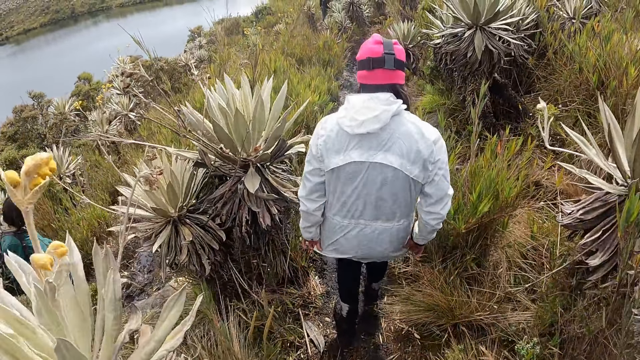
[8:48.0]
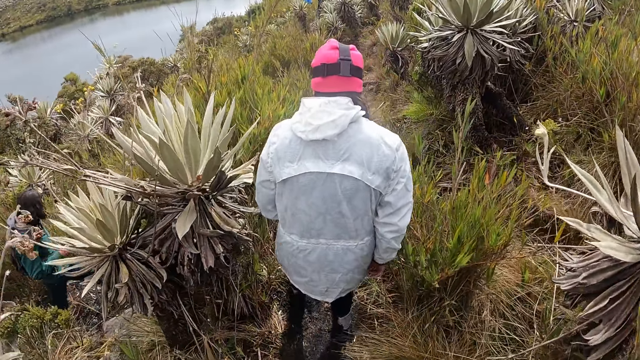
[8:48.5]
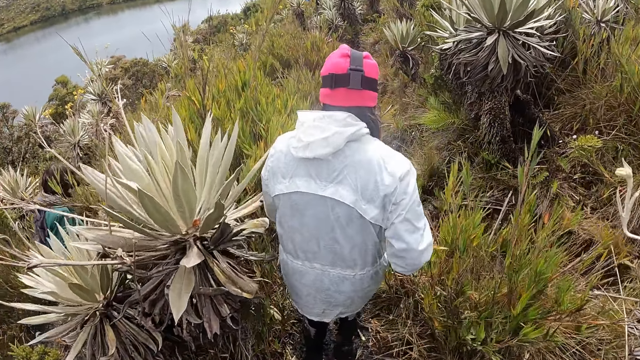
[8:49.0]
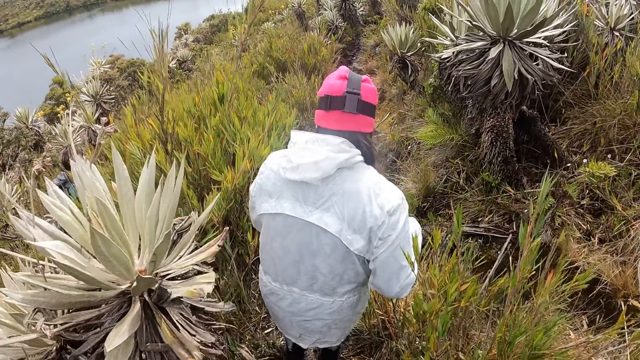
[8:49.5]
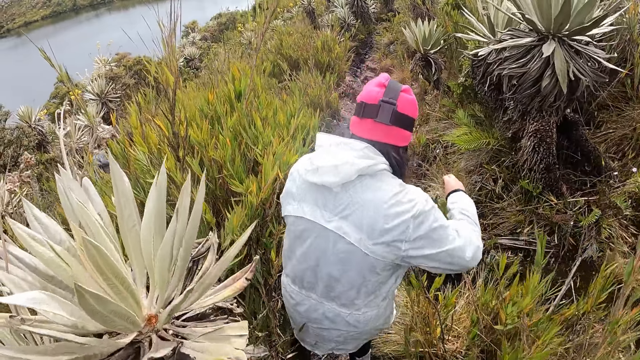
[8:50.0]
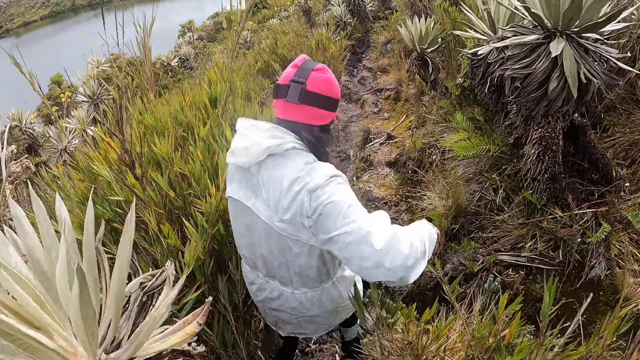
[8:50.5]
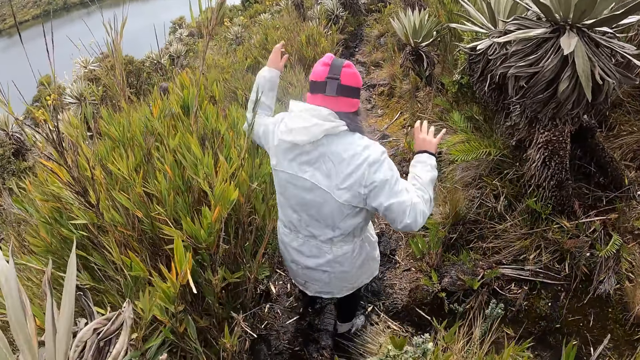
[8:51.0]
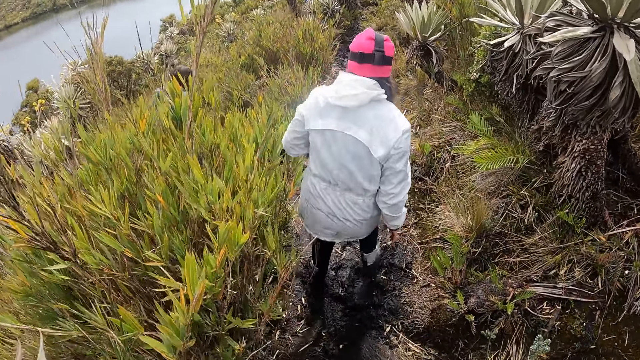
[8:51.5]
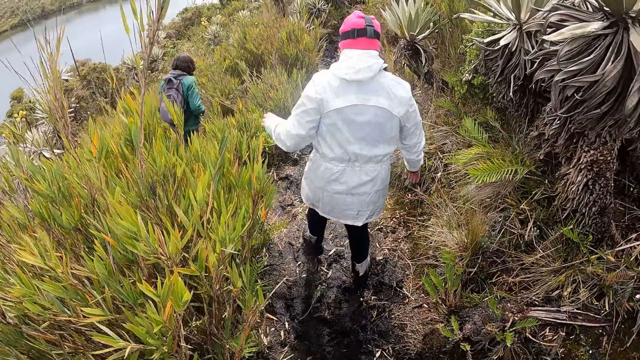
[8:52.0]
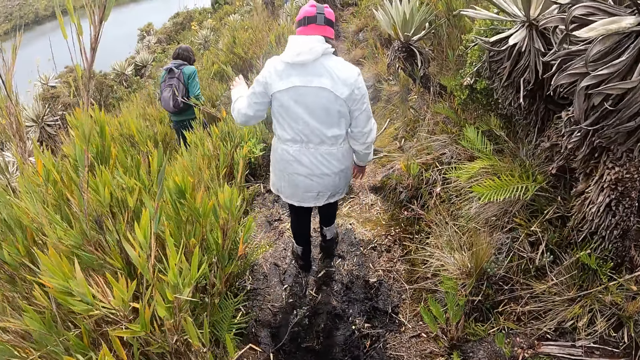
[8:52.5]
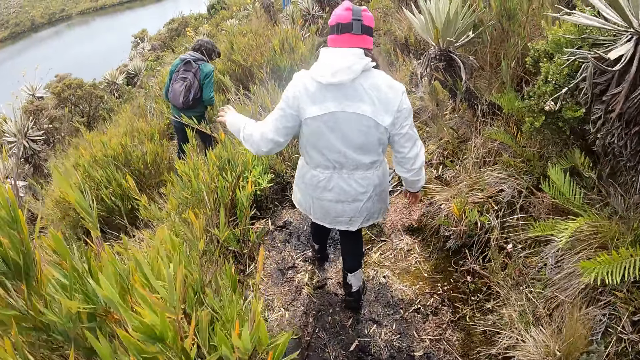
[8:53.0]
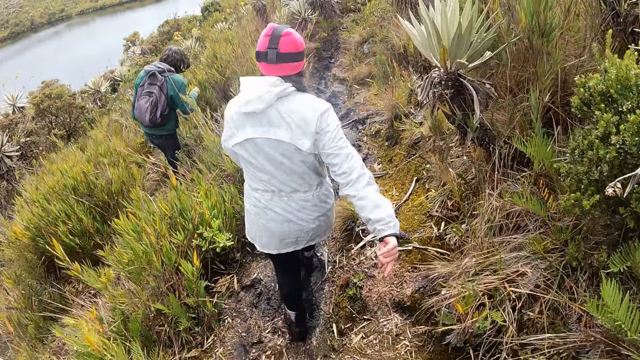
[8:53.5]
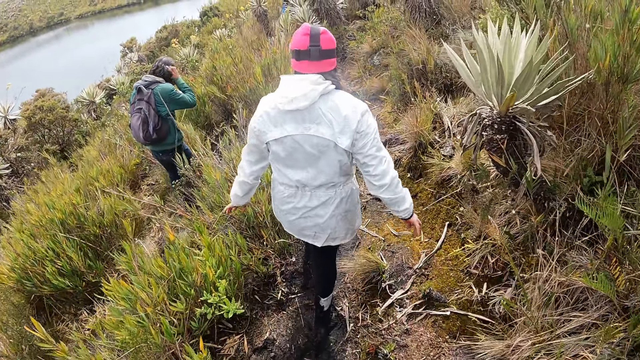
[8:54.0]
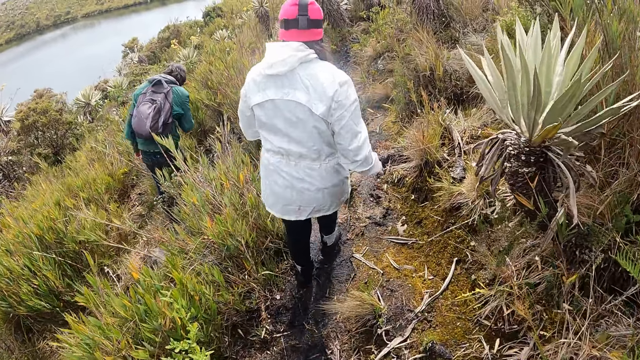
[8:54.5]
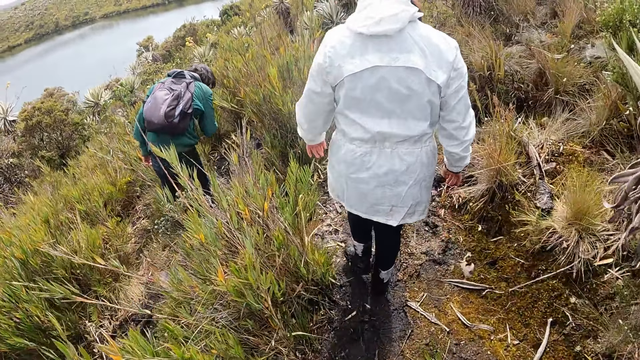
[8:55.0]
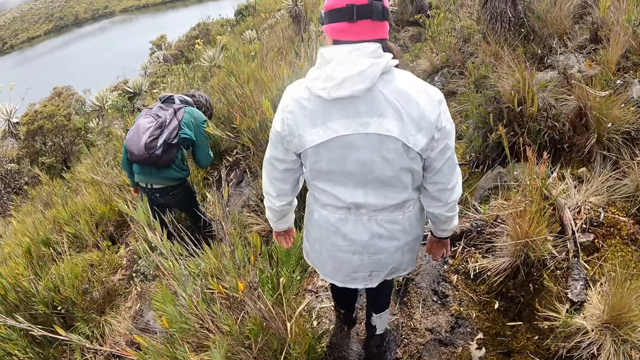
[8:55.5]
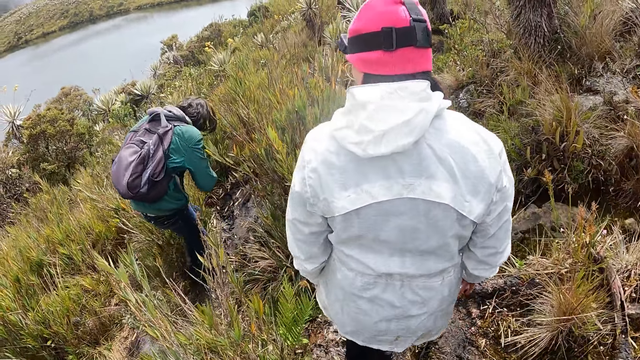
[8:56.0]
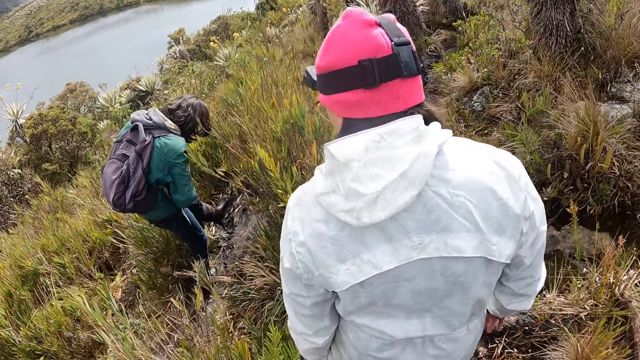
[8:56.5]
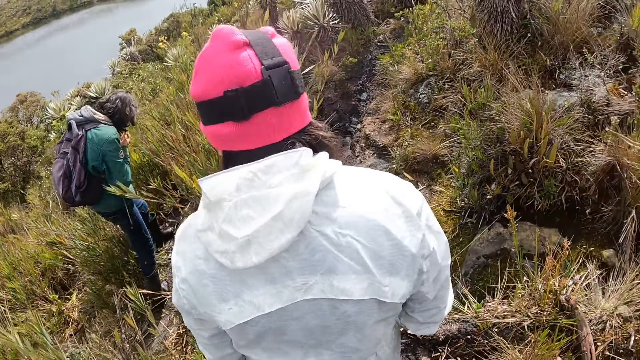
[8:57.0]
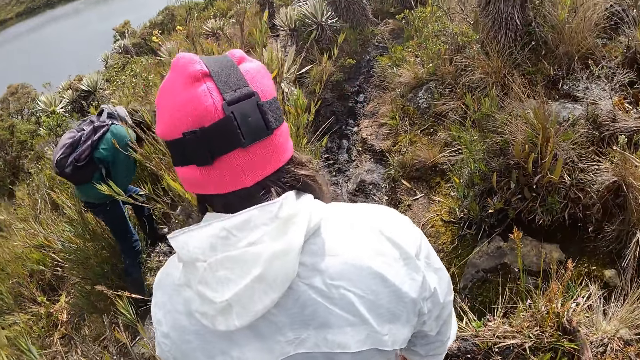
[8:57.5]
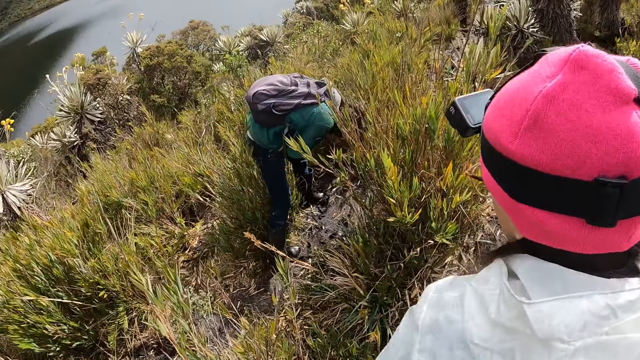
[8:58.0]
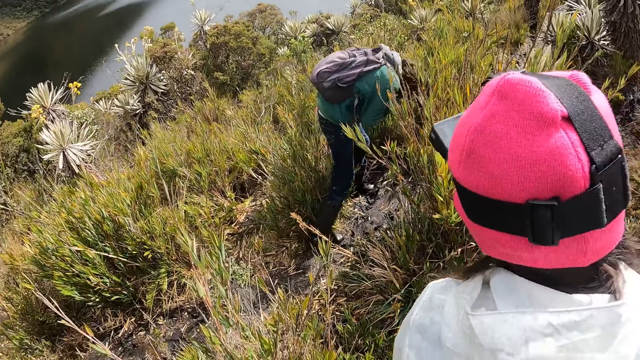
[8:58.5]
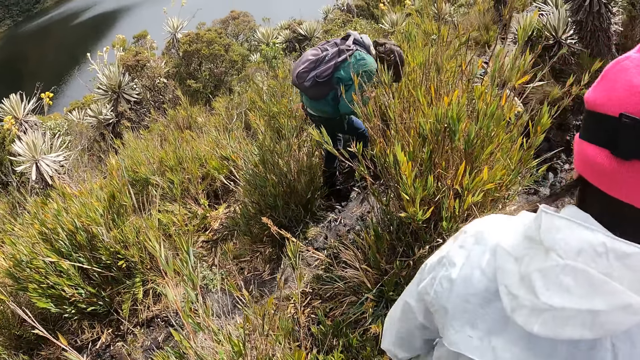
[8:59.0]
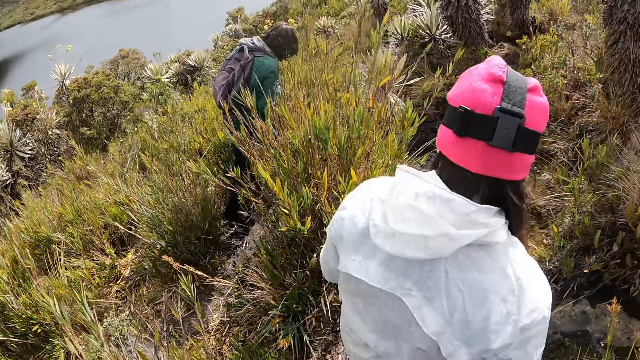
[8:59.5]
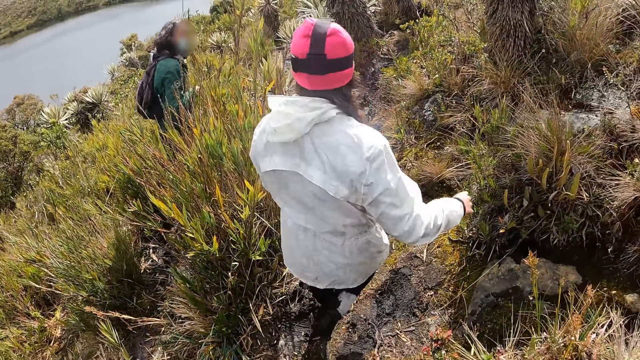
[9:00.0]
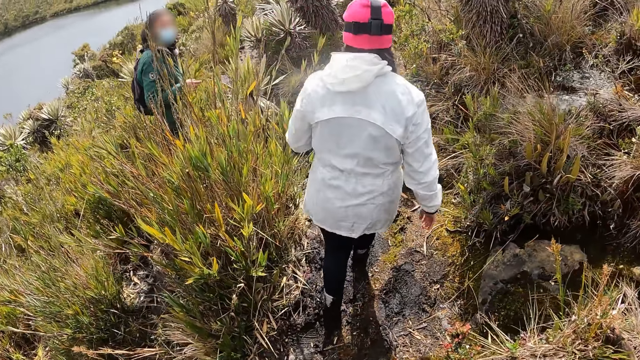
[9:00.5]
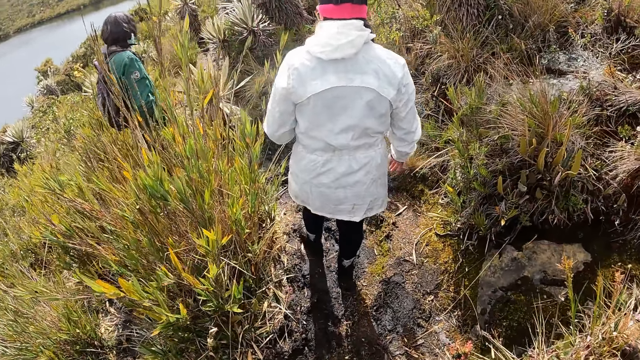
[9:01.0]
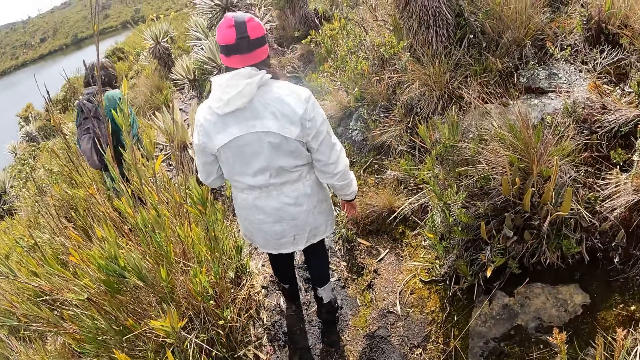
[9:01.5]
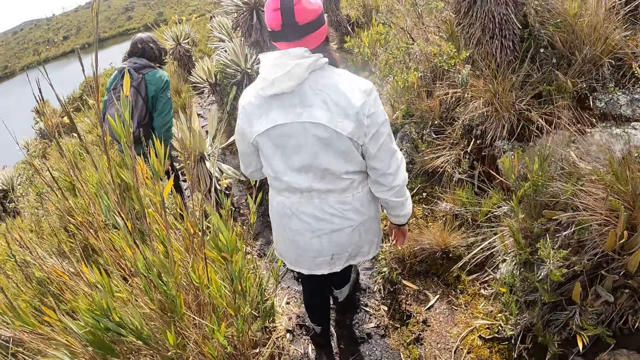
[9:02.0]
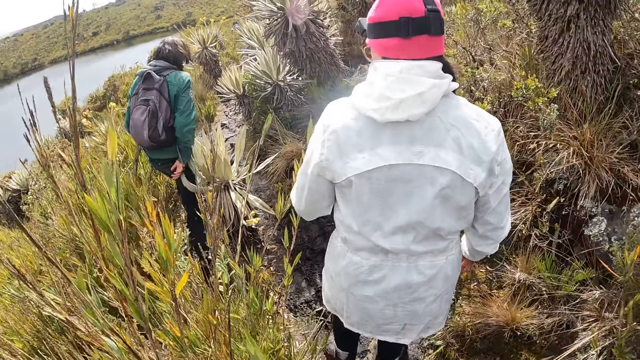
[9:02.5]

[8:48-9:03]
The woman adjusts her cloth with her right hand. Another woman touches her hair with her right hand. The camera wearer stops. They walk on a trail.

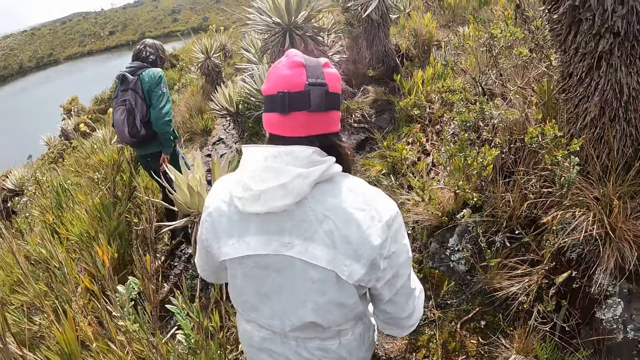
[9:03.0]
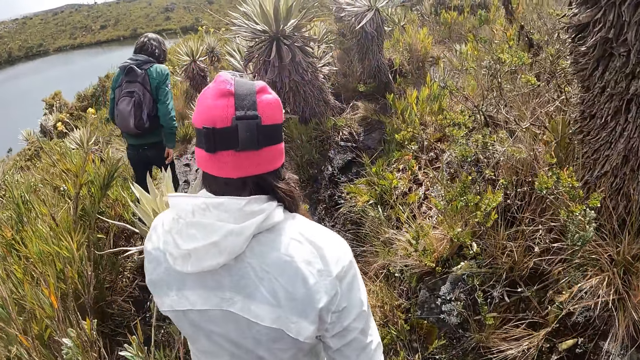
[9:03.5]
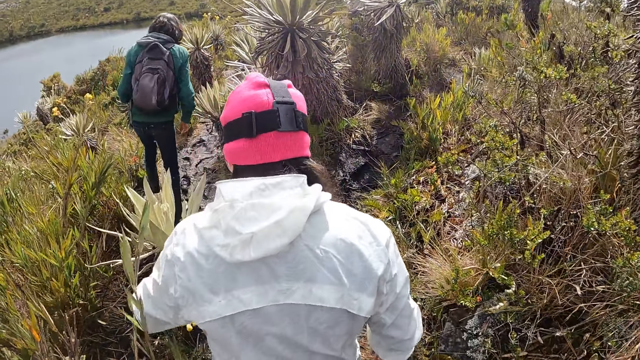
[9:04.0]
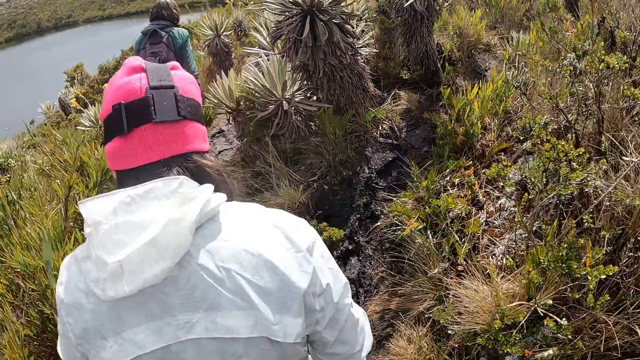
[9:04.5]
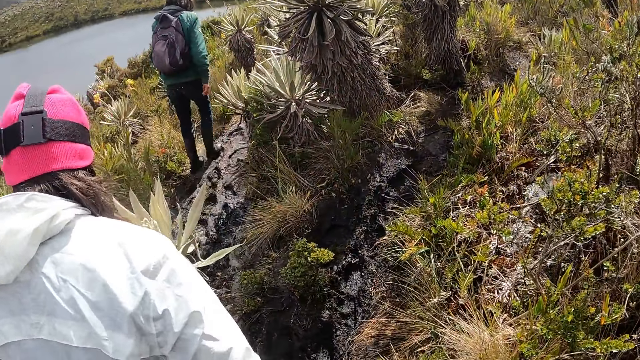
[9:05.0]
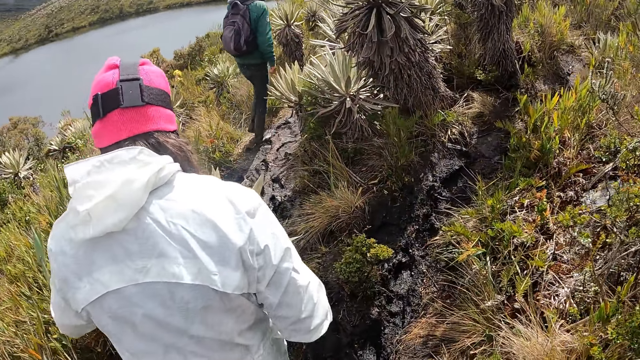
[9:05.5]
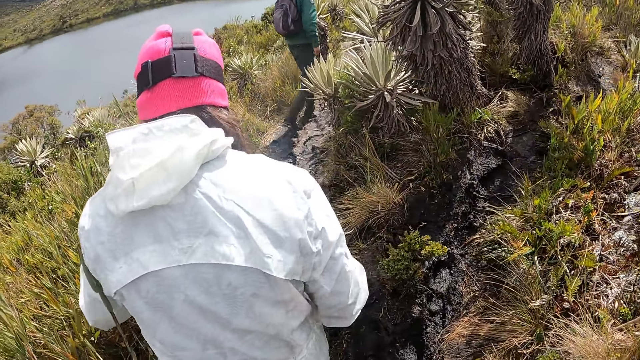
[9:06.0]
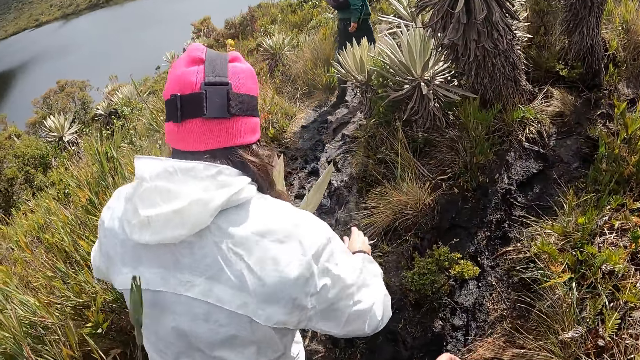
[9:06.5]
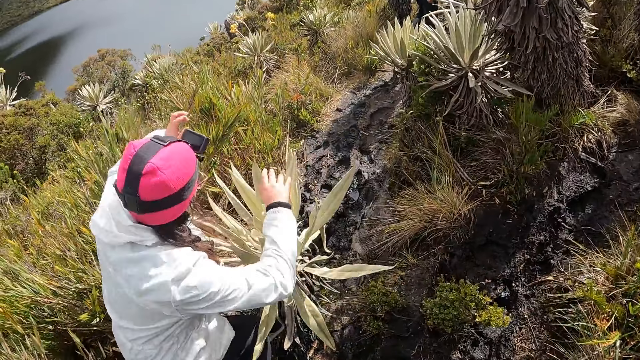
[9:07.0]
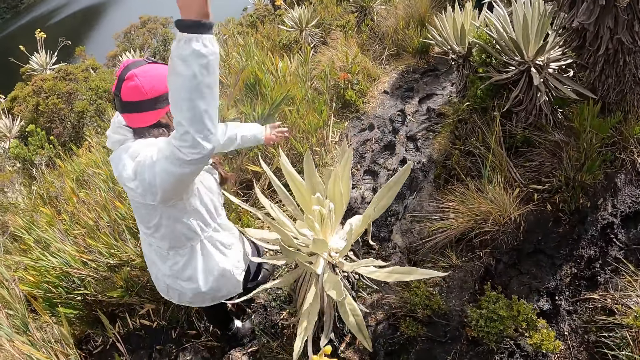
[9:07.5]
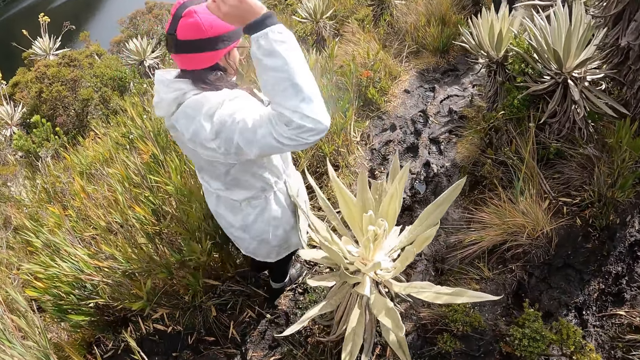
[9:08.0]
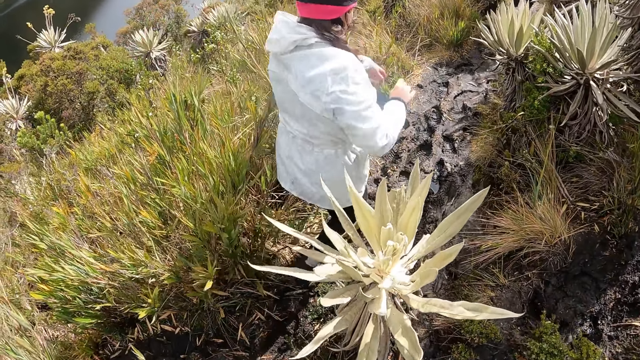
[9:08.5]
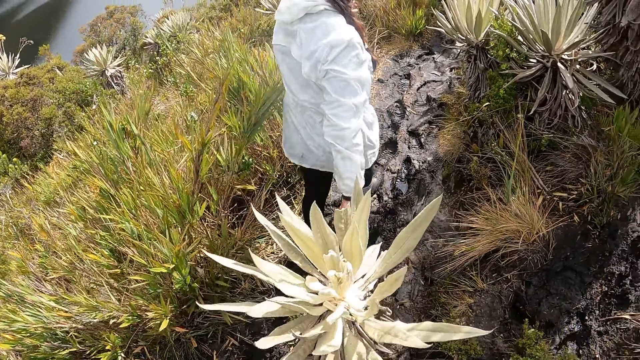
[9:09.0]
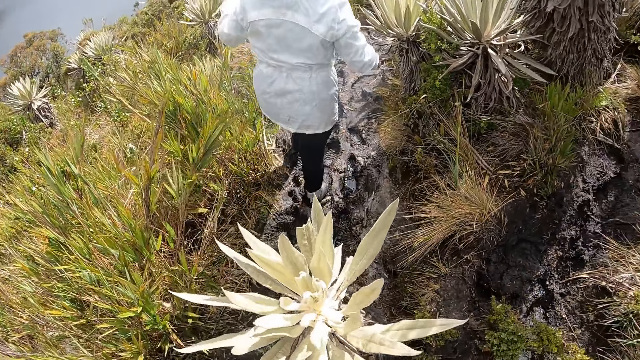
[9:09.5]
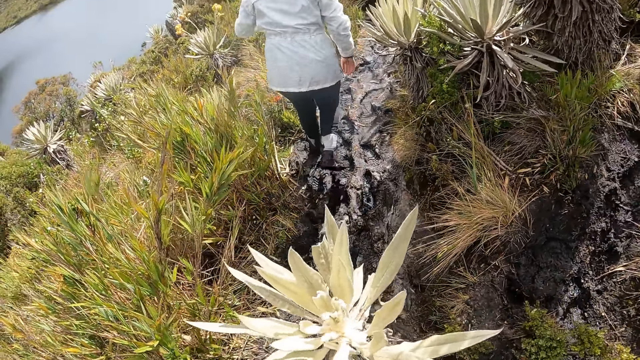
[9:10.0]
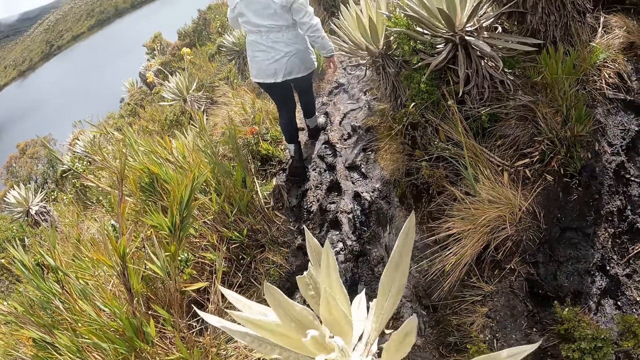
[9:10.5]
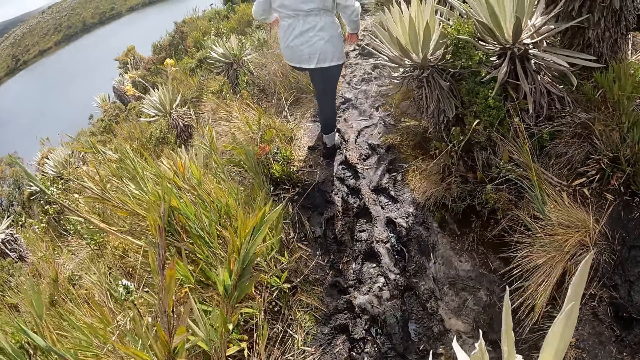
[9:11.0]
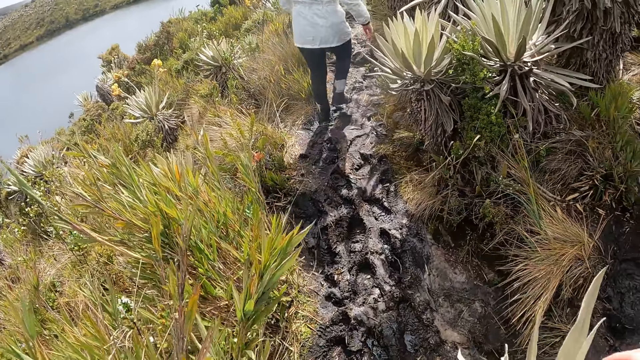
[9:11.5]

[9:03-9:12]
The woman moves some grasses with her left hand. She moves the grasses with her left hand again.
